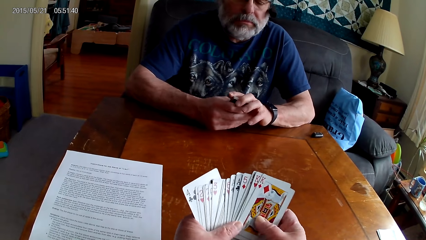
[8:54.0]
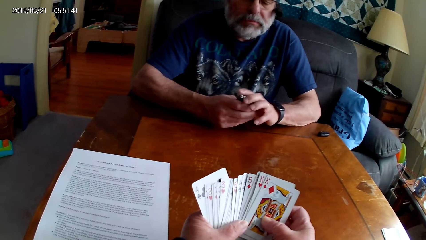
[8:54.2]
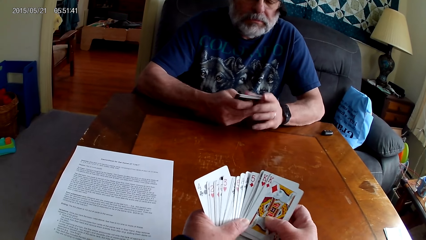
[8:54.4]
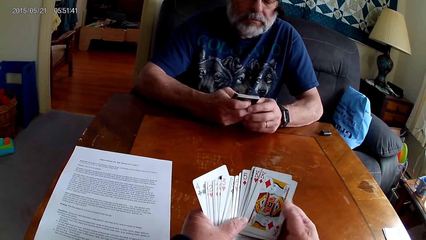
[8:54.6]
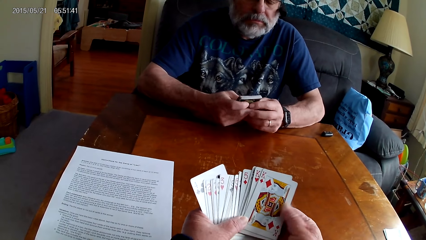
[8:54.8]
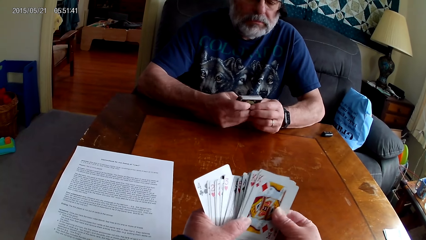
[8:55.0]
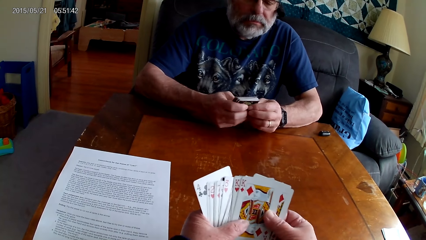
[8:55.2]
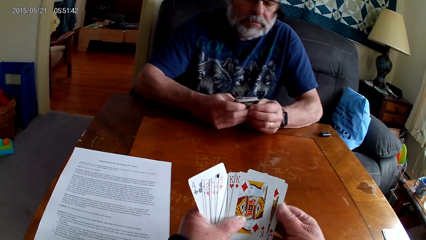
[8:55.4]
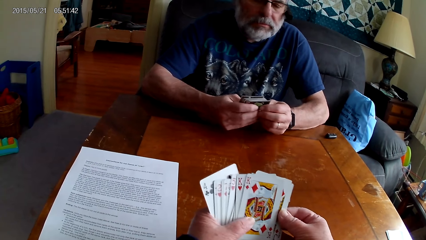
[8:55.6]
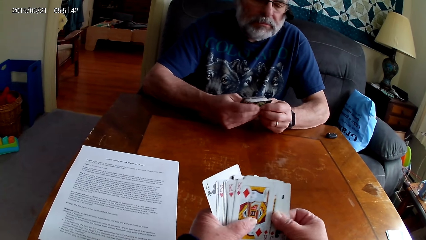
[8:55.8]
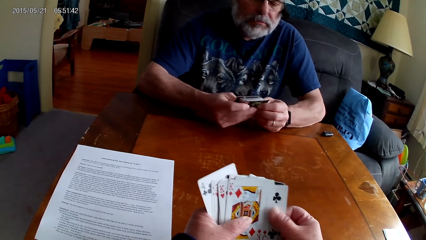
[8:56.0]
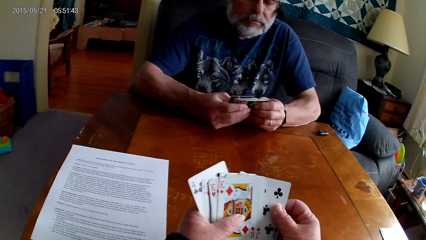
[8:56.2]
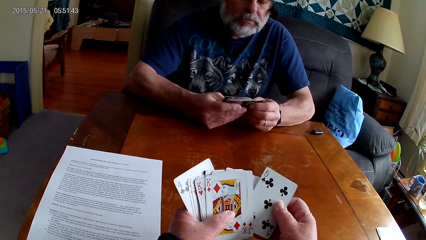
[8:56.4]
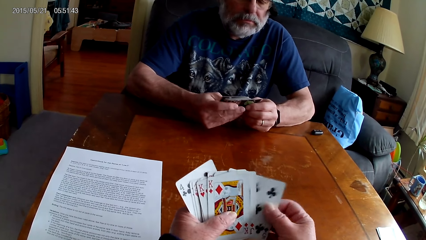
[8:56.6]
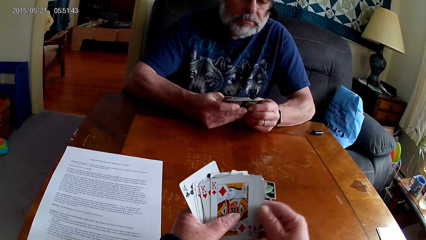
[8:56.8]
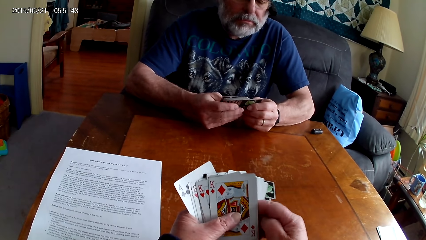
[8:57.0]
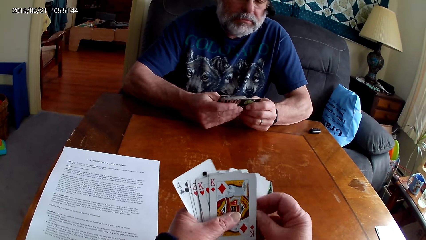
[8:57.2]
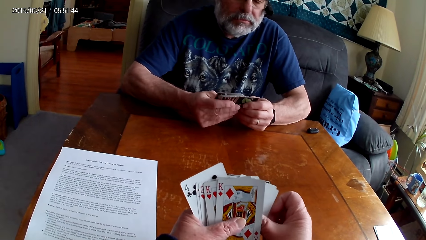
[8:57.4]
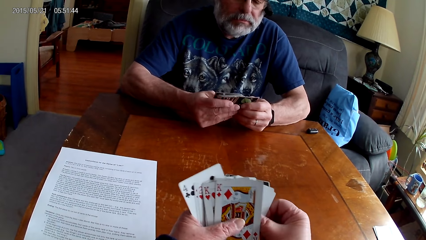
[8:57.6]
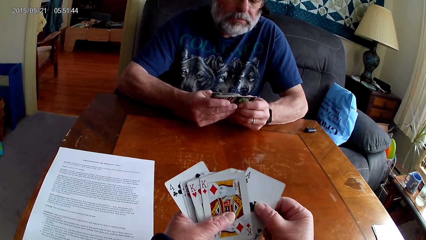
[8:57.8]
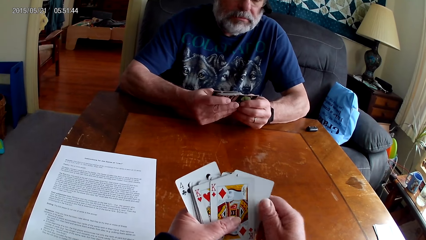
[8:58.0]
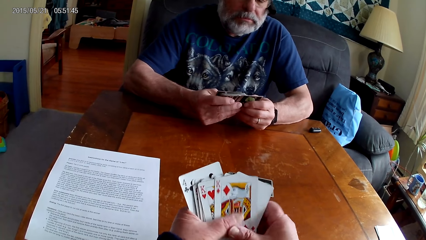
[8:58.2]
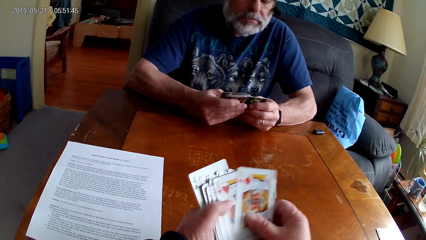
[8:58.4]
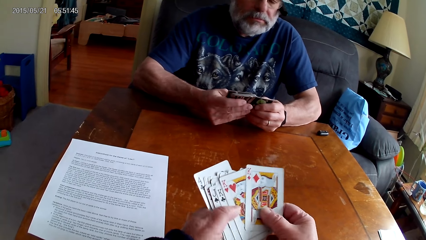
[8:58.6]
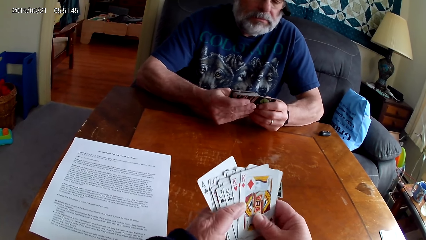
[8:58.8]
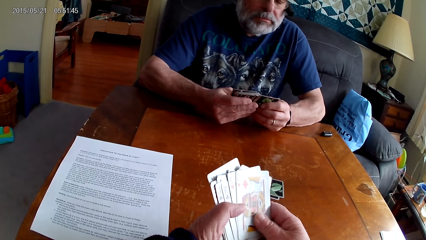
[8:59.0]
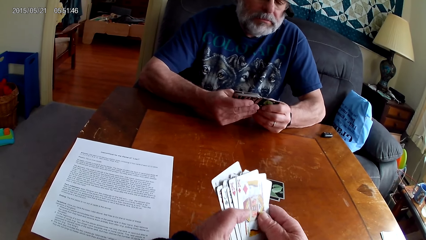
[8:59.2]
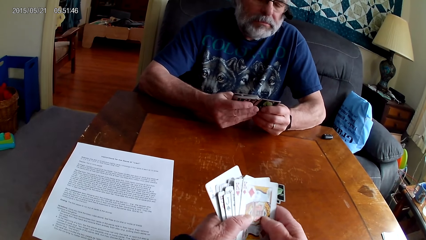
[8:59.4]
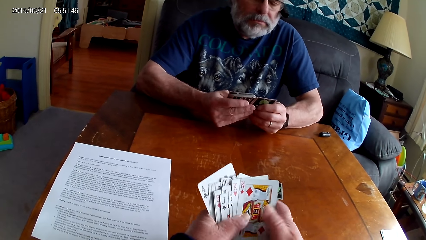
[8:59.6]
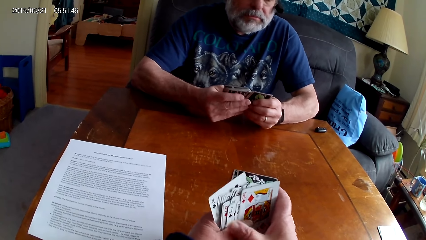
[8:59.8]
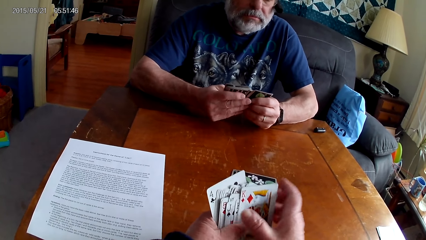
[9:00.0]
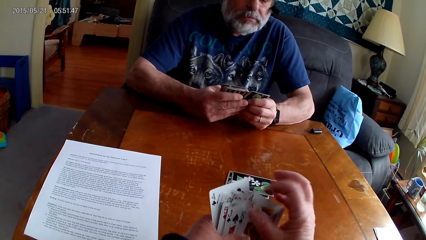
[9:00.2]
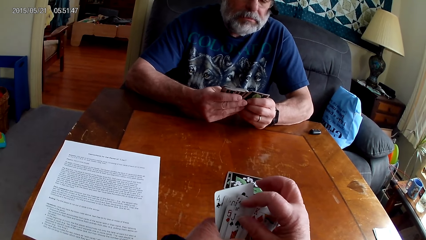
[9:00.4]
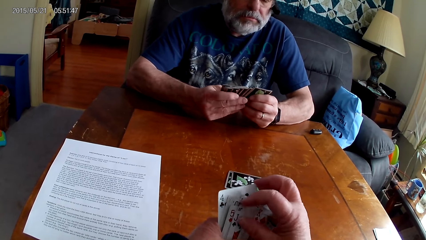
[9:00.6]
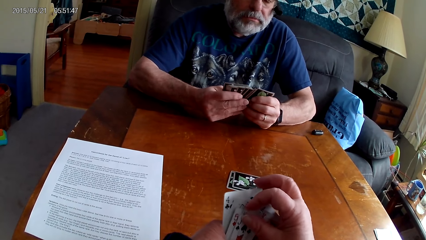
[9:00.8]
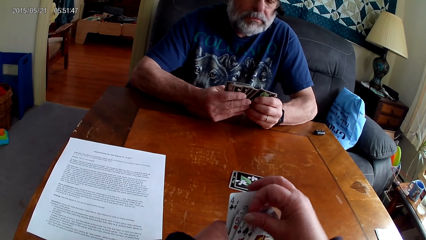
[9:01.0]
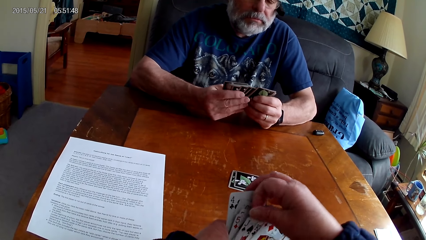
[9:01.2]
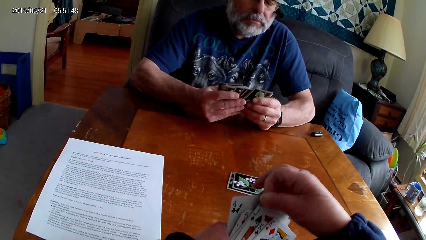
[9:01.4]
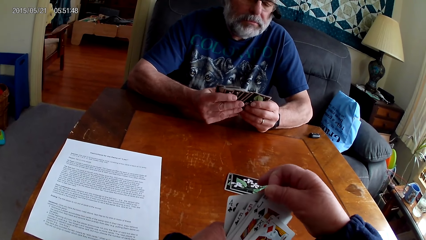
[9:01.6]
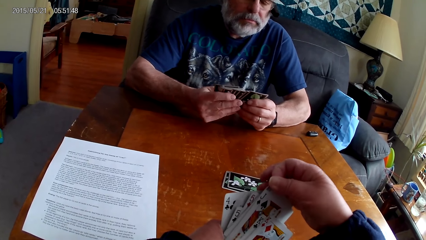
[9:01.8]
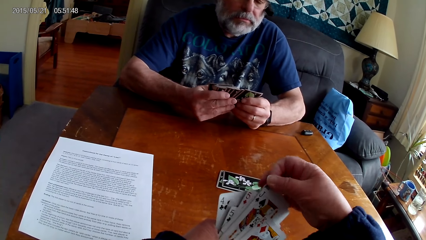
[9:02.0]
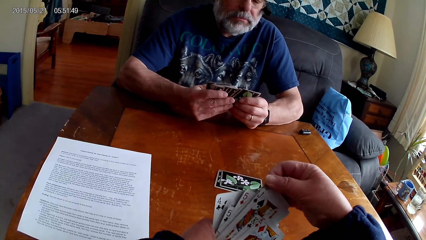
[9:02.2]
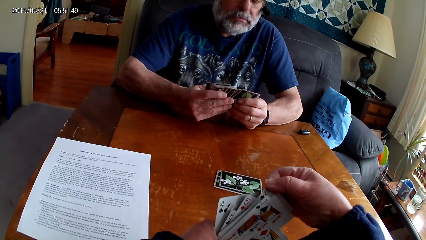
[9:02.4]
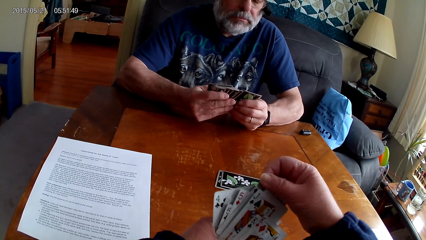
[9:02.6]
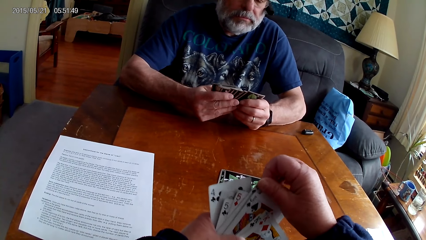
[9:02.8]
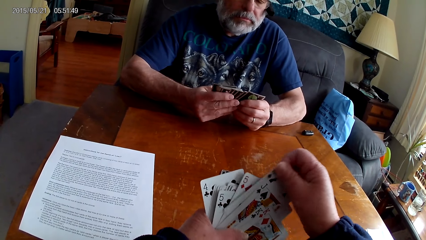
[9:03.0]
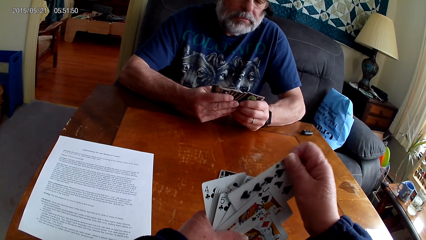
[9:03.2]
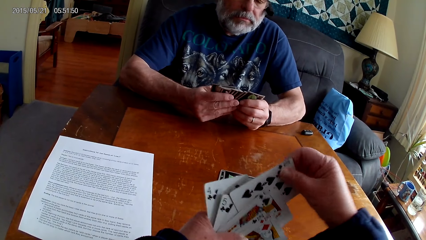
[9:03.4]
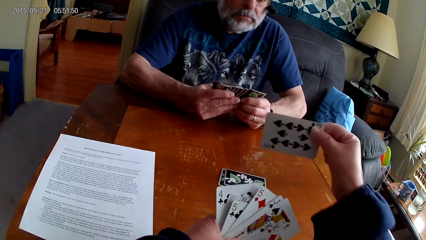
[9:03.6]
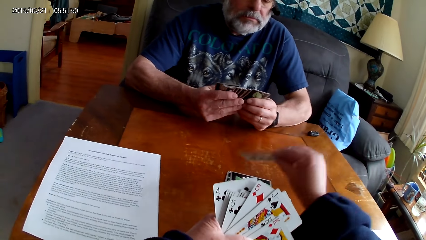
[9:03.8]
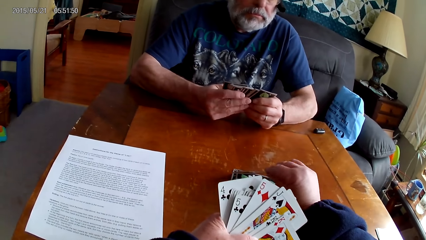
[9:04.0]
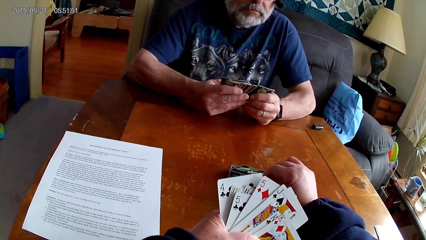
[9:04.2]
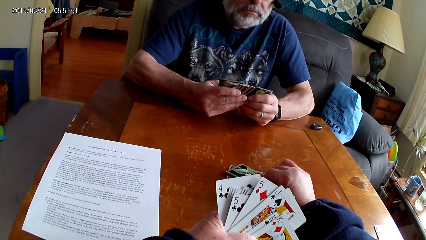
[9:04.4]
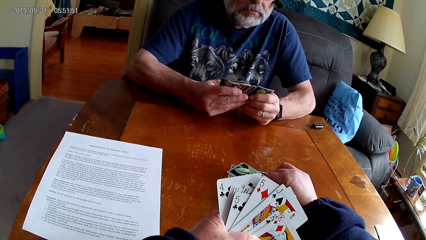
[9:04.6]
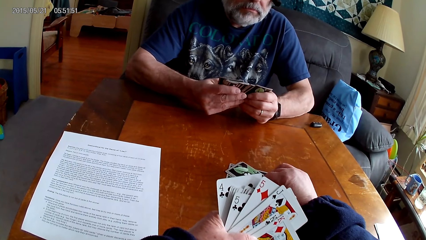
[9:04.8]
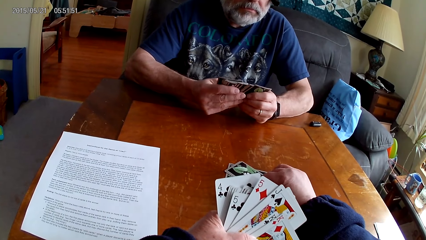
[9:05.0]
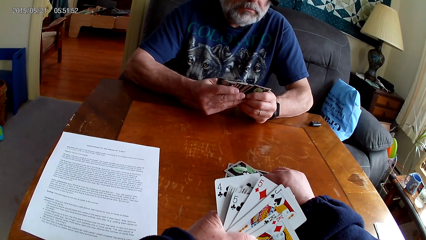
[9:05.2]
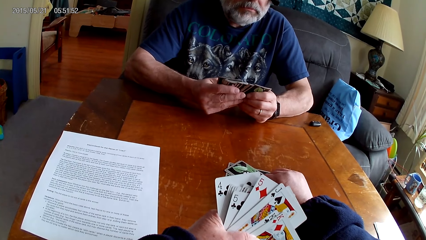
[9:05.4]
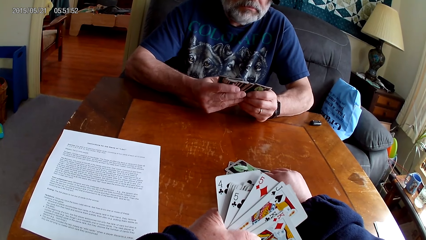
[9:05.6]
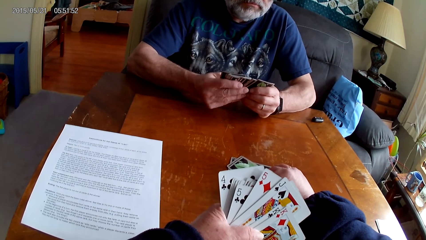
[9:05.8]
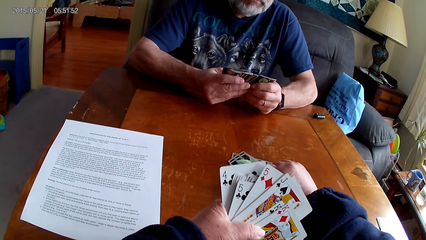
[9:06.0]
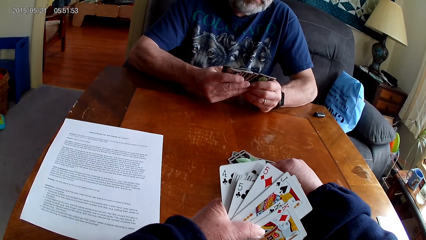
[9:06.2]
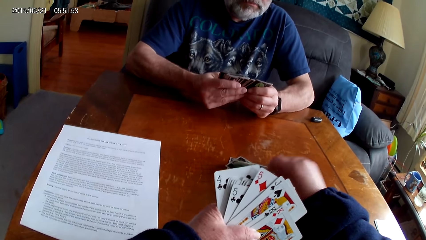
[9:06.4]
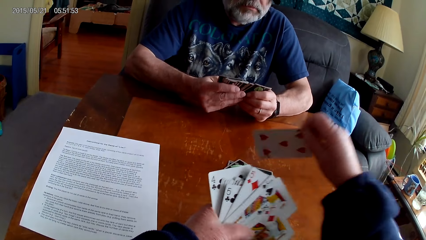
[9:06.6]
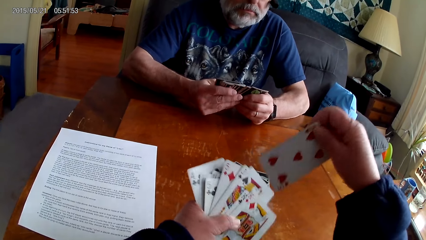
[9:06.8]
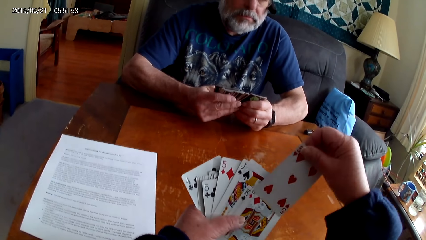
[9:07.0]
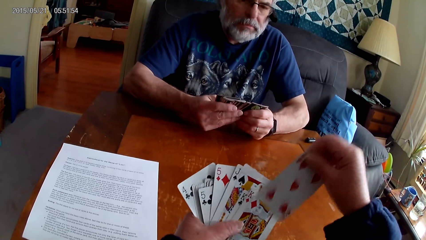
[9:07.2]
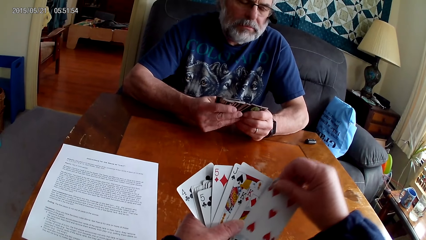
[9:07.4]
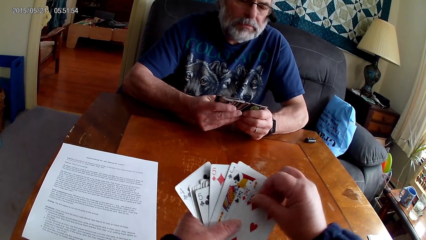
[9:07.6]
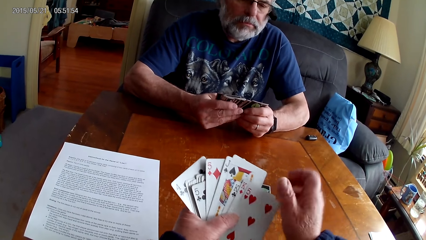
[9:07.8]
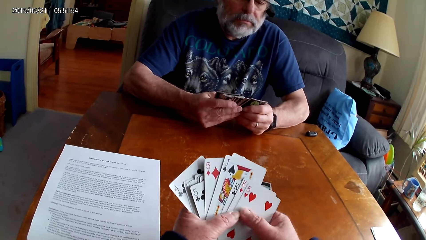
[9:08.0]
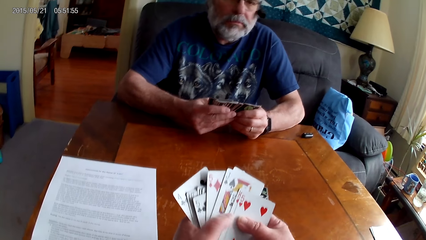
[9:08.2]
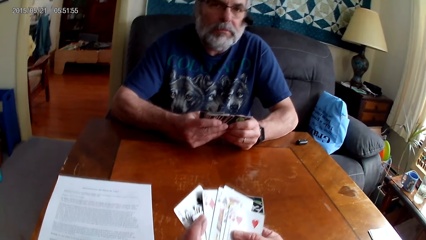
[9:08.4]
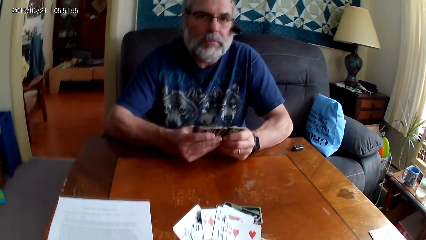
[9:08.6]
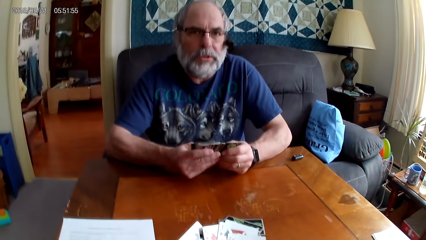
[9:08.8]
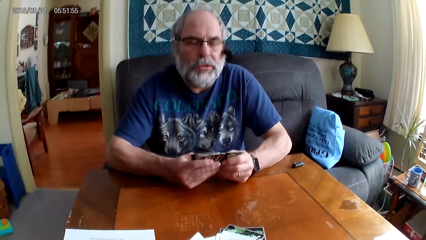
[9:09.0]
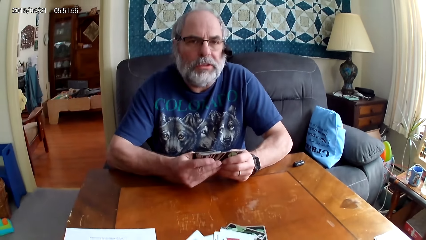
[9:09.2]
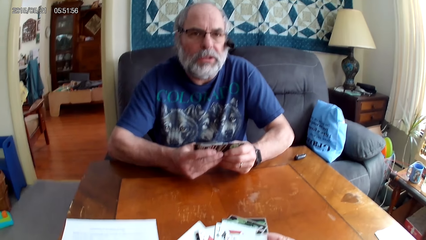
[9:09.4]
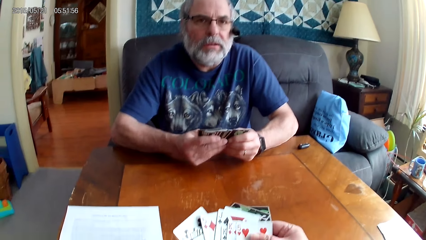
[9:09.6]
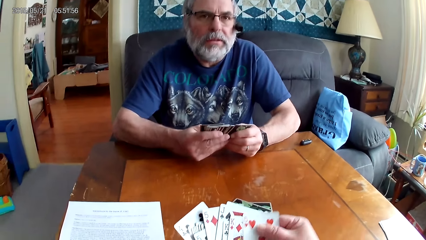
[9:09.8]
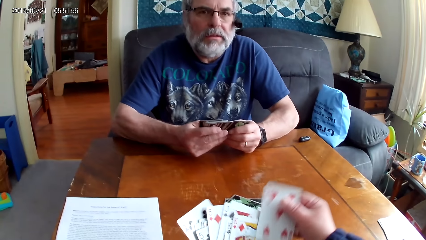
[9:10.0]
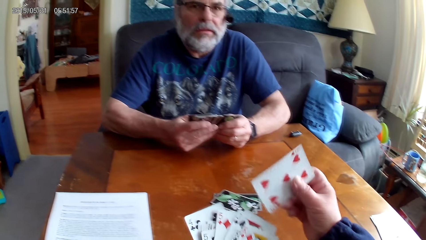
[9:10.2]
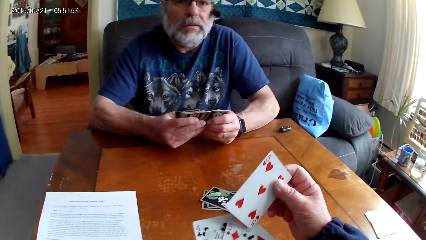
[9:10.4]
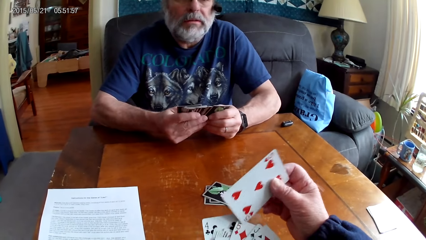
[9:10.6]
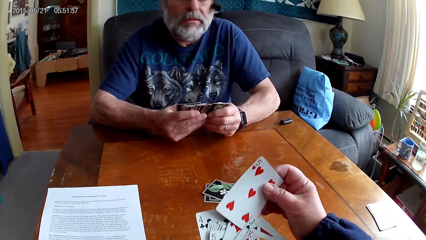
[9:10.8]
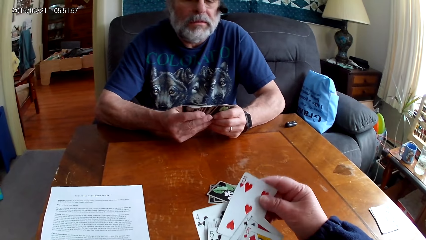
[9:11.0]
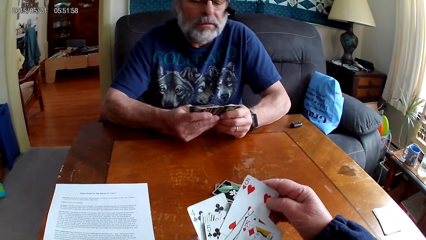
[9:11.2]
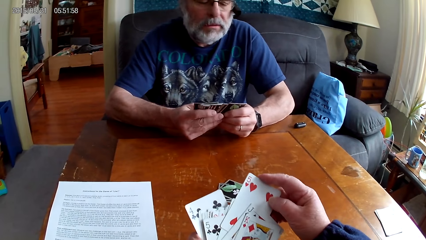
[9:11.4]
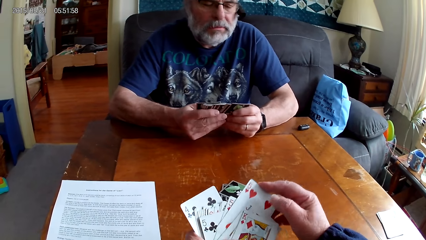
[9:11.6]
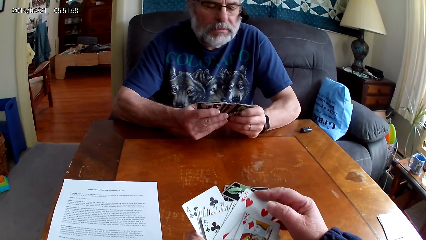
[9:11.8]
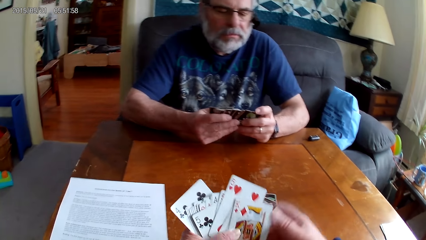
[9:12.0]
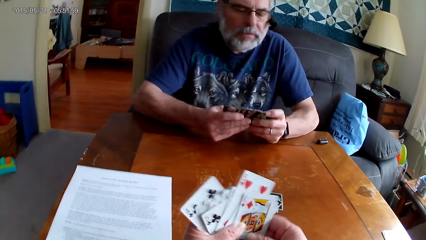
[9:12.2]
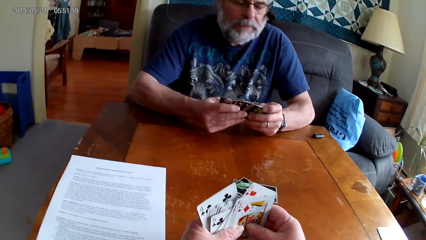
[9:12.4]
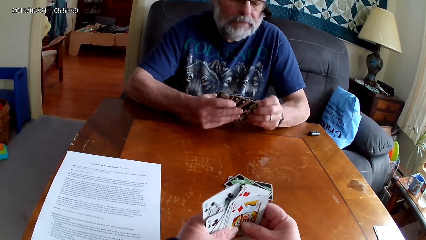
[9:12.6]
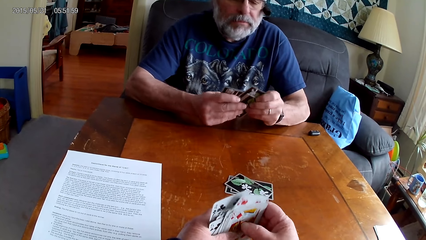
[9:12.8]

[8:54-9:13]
The camera wearer goes through the cards. They put a card on the table. They put a card with the other cards. A man speaks. The camera wearer speaks.
